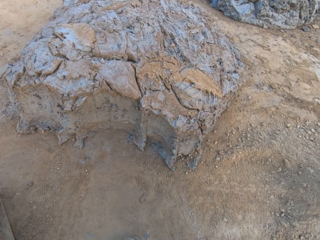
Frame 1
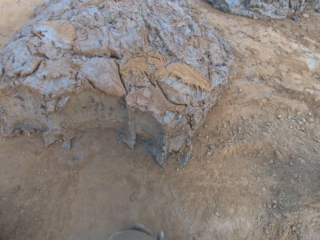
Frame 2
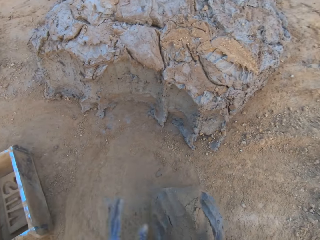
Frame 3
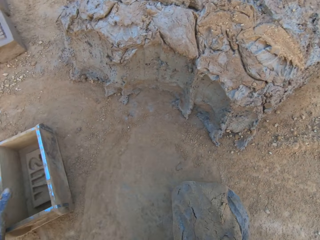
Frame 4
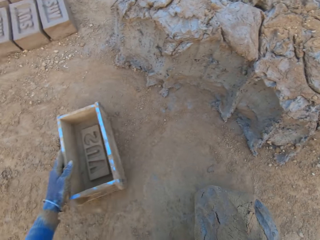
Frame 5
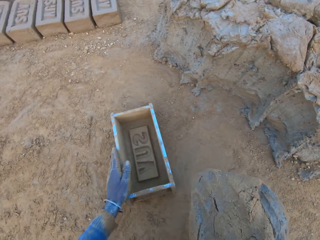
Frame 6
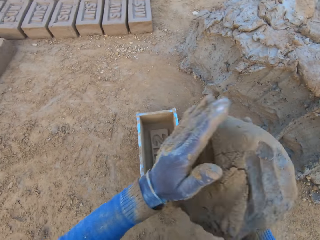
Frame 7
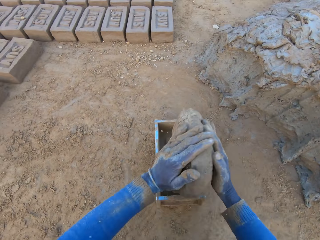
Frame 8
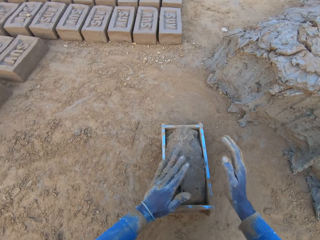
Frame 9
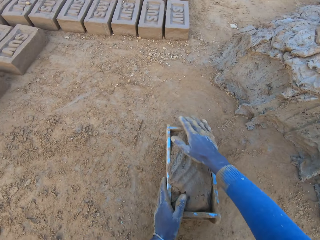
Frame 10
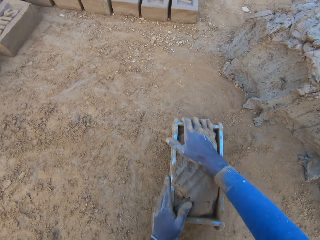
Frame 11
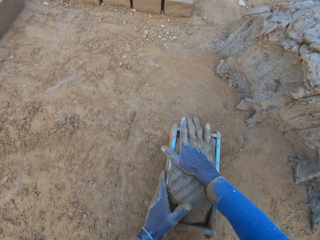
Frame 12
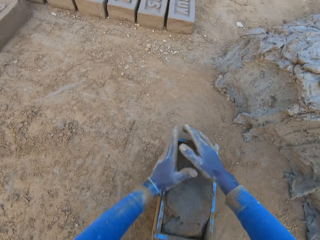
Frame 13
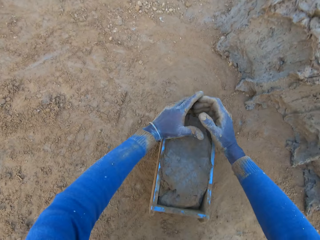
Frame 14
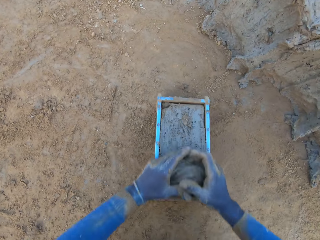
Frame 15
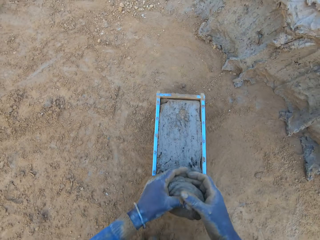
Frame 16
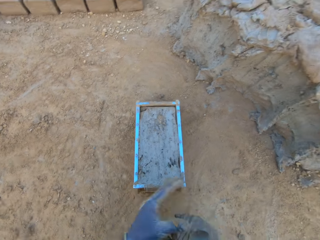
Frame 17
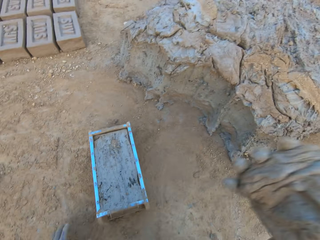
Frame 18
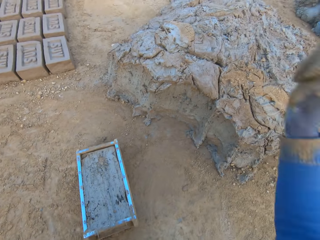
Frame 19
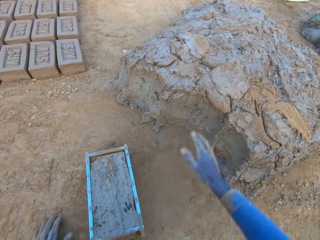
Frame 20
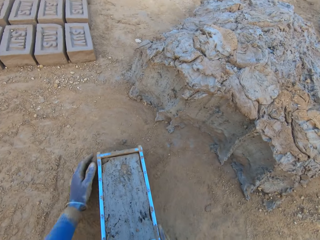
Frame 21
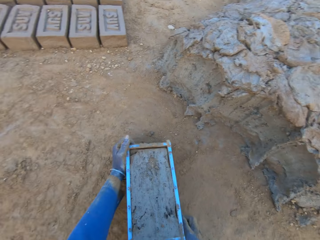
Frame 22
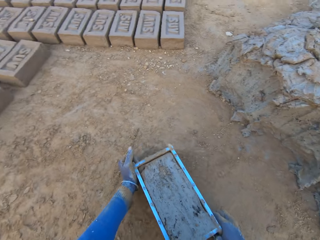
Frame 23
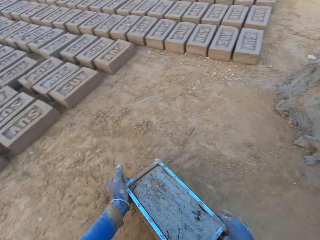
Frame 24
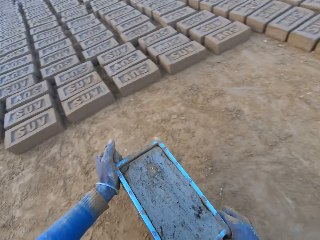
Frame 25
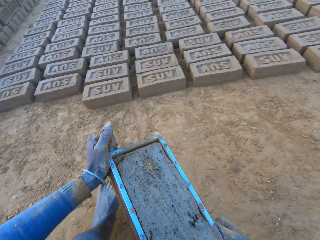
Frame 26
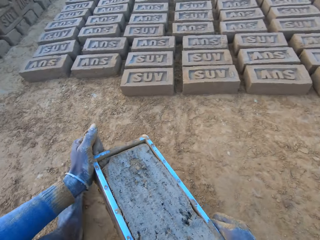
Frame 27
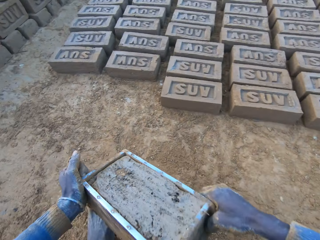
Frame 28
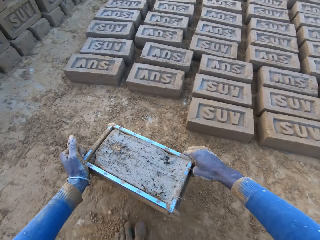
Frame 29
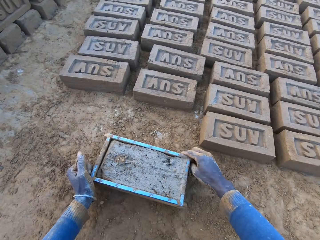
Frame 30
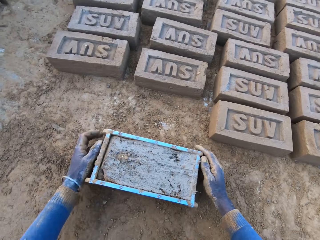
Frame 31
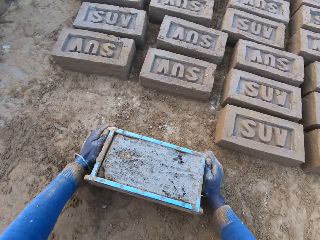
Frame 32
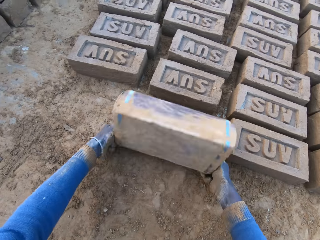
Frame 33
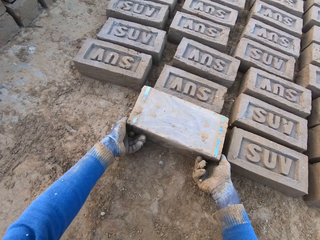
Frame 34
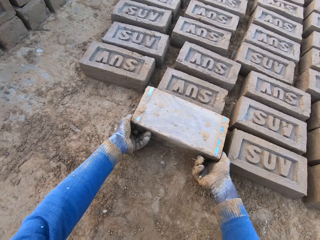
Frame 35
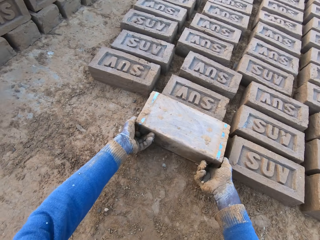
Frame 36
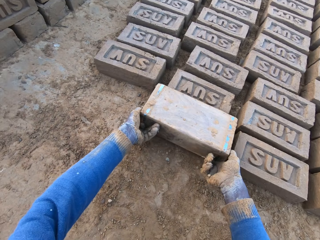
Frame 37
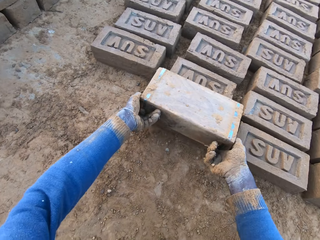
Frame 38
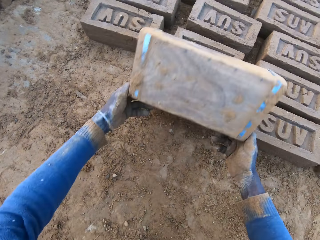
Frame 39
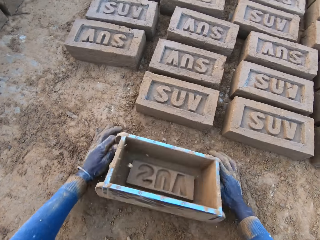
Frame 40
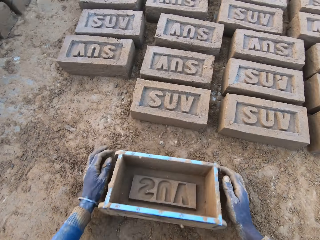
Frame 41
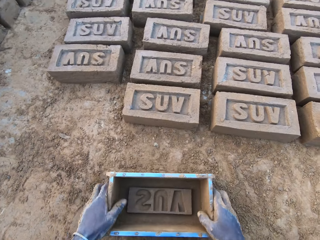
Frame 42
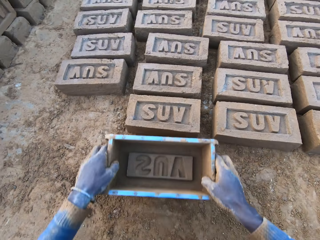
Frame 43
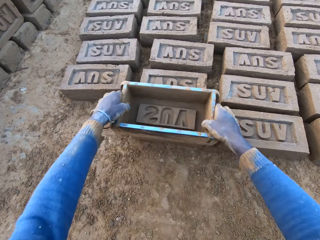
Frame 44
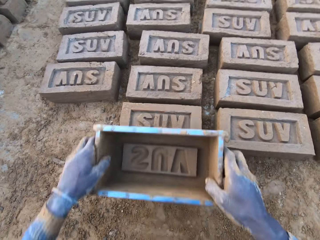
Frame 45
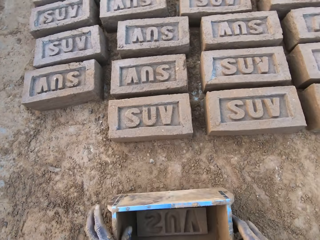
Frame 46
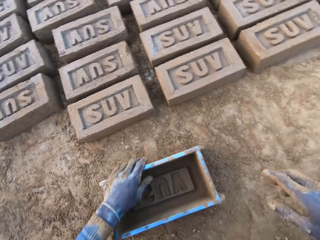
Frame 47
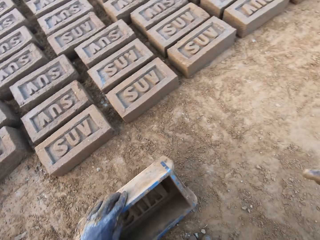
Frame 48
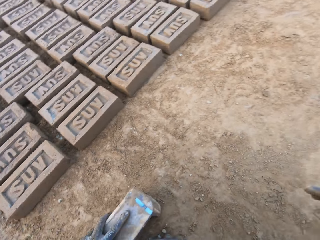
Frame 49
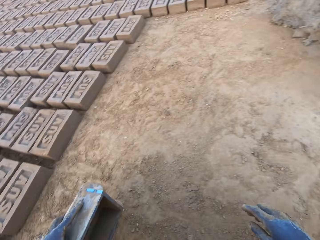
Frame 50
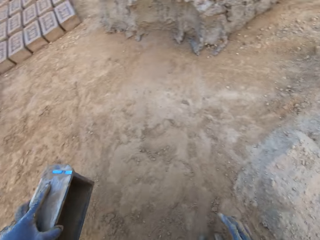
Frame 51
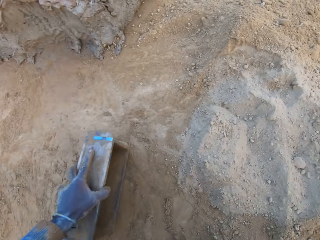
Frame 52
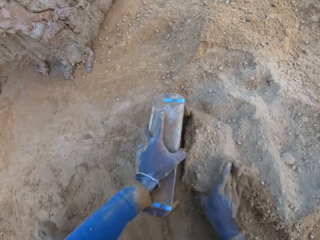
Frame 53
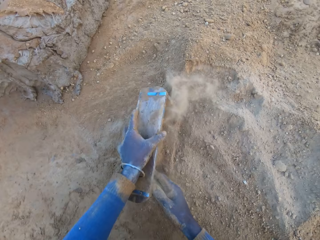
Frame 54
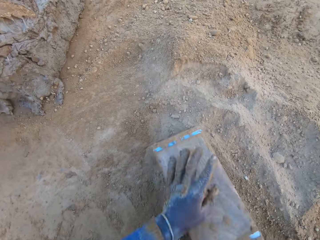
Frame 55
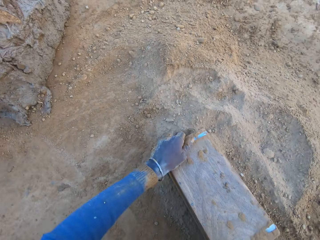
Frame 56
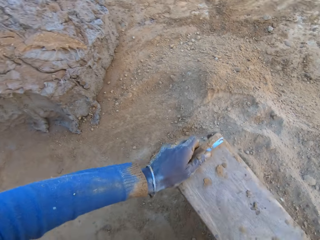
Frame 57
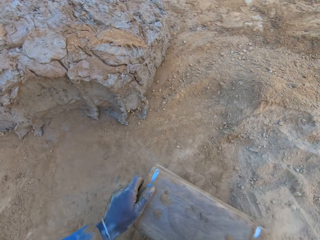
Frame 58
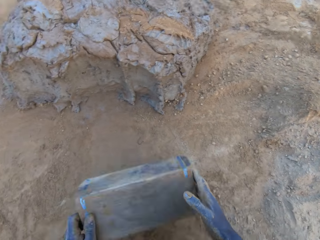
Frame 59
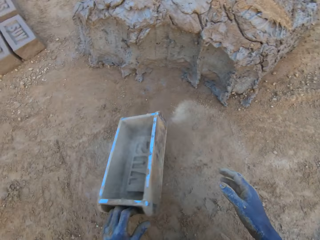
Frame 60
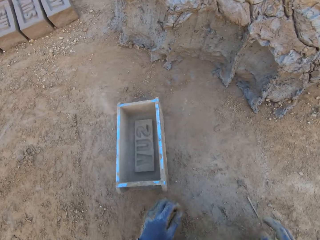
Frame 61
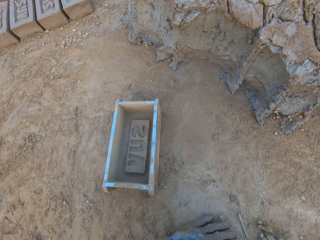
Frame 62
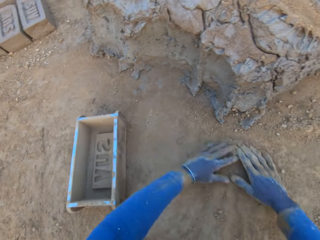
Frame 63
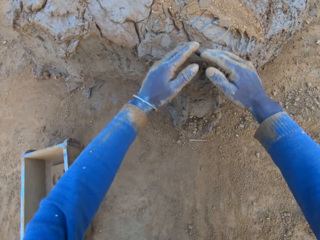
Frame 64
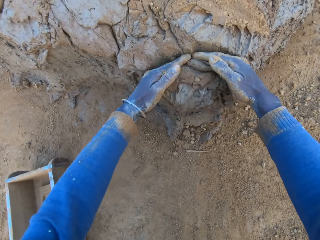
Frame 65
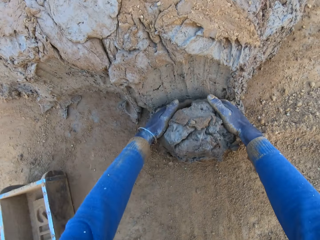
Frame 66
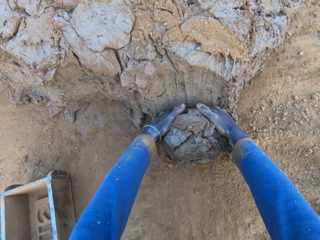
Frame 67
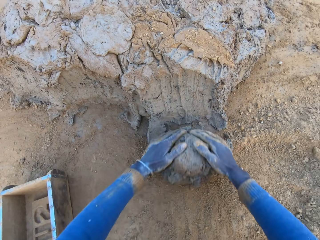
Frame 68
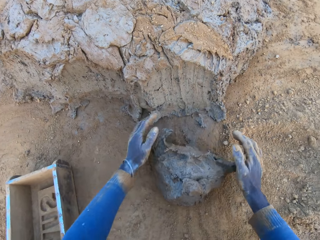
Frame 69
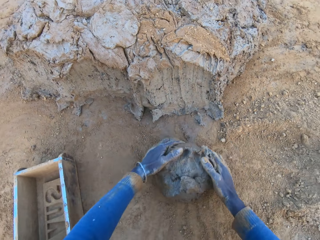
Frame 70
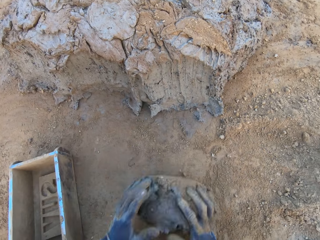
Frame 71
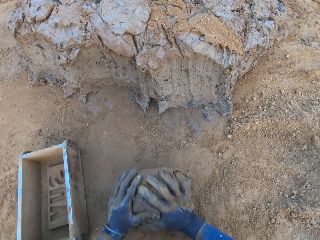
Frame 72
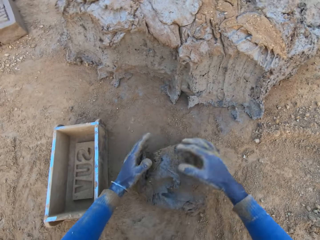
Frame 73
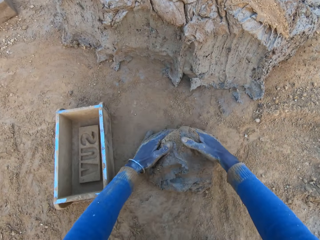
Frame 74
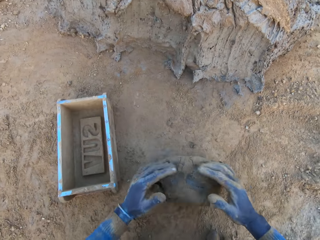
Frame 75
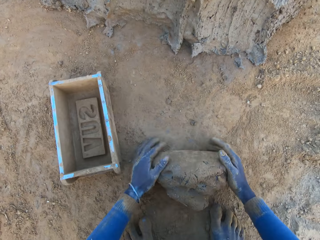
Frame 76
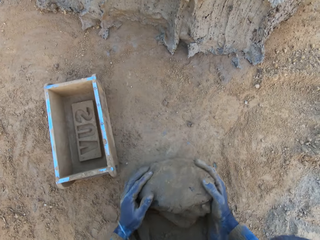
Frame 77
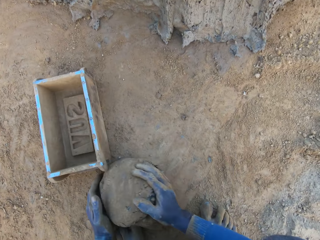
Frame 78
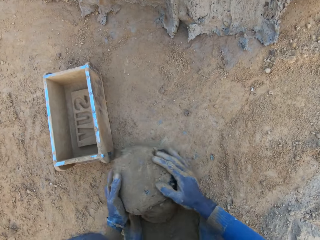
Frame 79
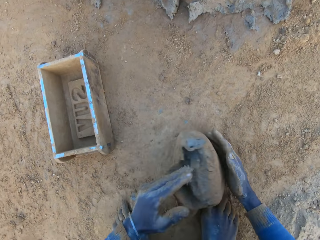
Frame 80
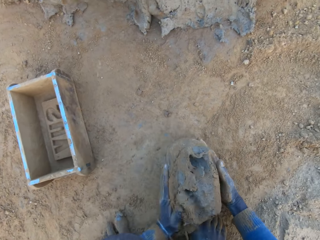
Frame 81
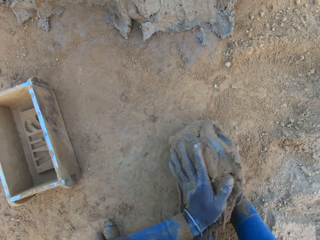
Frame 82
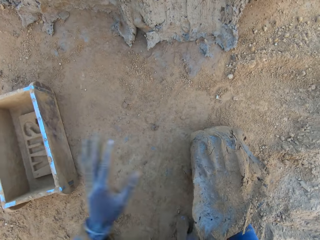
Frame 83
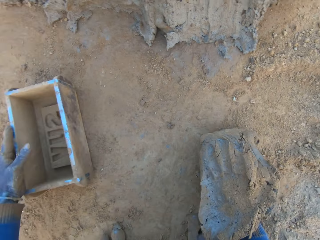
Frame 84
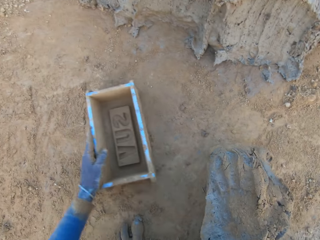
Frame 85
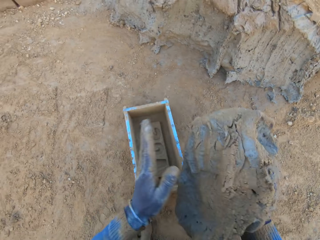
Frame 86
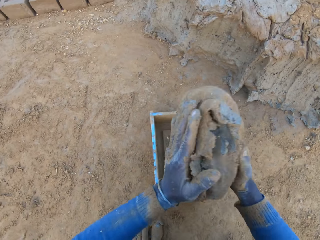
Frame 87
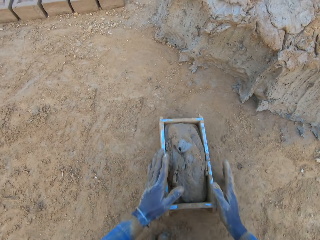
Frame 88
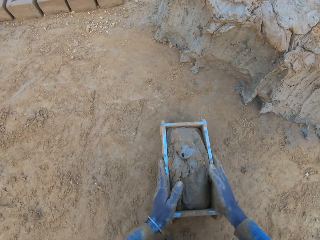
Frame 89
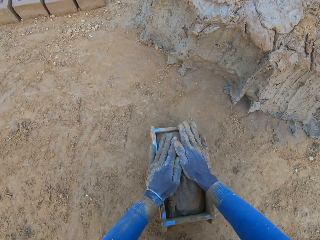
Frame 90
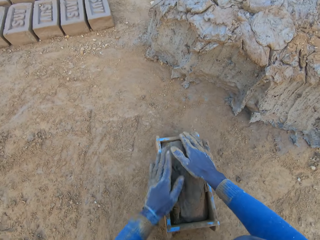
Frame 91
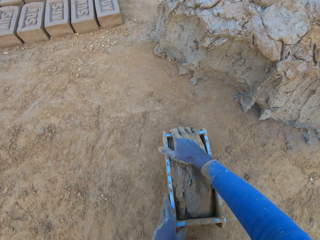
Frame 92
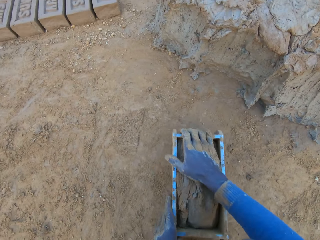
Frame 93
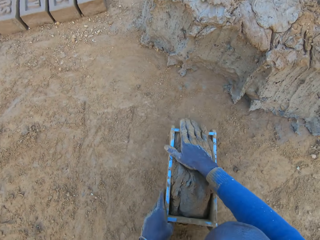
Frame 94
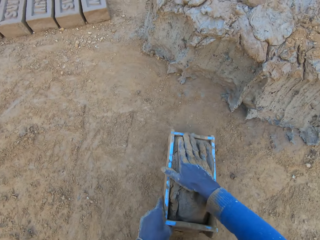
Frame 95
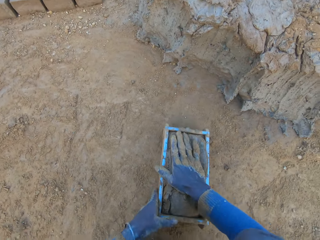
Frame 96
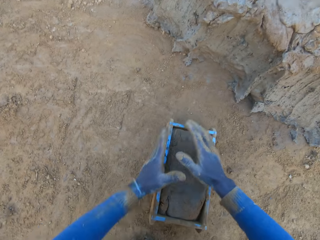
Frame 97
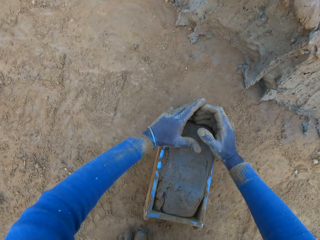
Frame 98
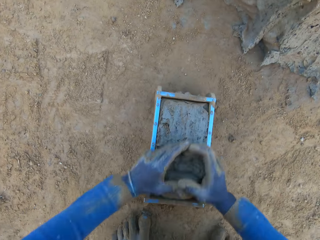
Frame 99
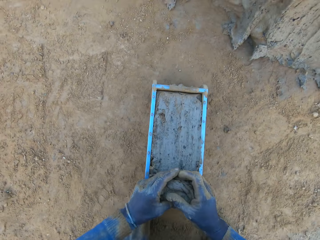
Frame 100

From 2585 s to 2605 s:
The camera wearer shifts the iron brick mold on the ground with his left hand. He lifts the mud. He drops the concrete or mud in the iron brick mold on the ground. He compresses the mud in the mold. He removes the excess concrete from the iron brick mold. He drops the excess concrete on the heap of concrete on the ground. He carries the iron brick mold from the ground with his two hands. He drops the iron brick mold on the ground beside other bricks. He turns the iron brick mold on the ground. He lifts the mold. He drops the iron brick mold on the ground. He takes the mold. He hits the brick with the iron brick mold in his hands. He holds the brick on the ground with the mold. He drops the mold from the brick. He carries the mold on the ground. He wipes the mold in the soil. He pours sand from the ground into the iron brick mold. He removes the sand from the iron brick mold. He drops the iron brick mold on the ground near the mud. He wipes his hands on the soil. He cuts a portion of the concrete from a heap of concrete with his hands. He rolls the mud on the ground. He mixes the concrete with his hands. He lifts the mud. He shifts the iron brick mold on the ground with his left hand. He drops the concrete in the iron brick mold on the ground. He compresses the mud in the mold.
